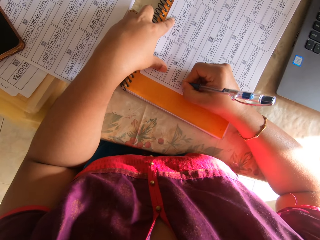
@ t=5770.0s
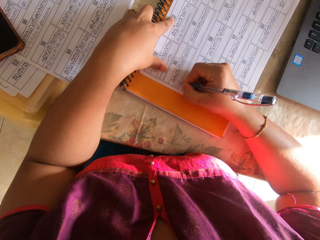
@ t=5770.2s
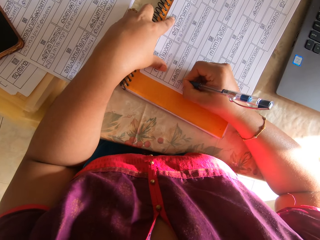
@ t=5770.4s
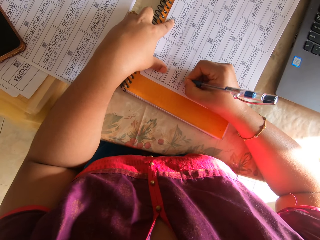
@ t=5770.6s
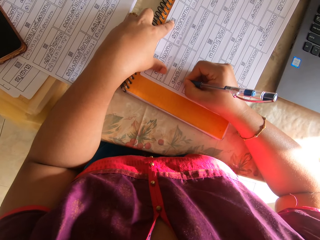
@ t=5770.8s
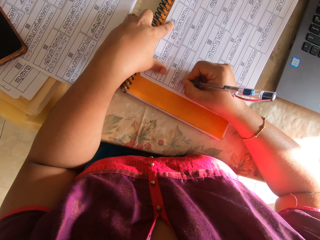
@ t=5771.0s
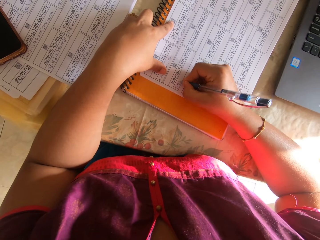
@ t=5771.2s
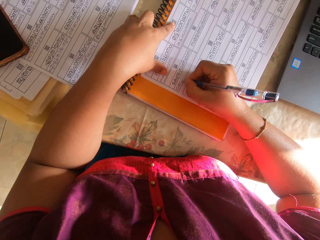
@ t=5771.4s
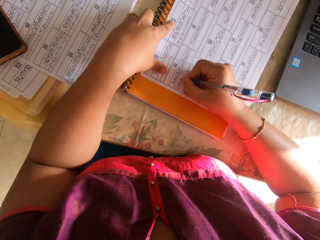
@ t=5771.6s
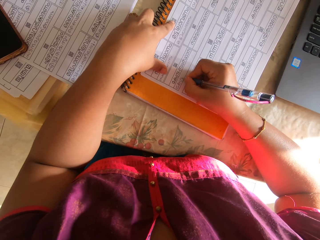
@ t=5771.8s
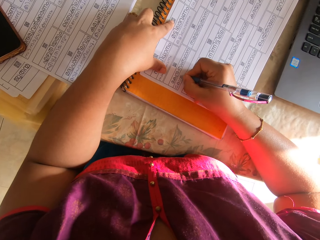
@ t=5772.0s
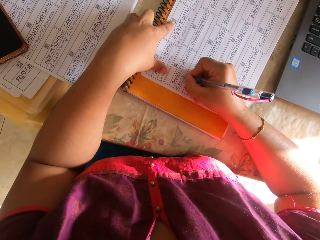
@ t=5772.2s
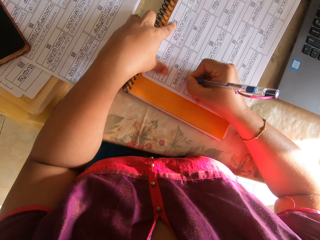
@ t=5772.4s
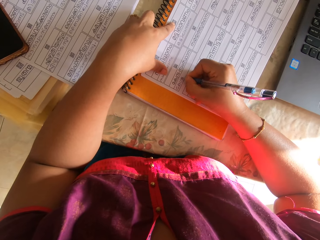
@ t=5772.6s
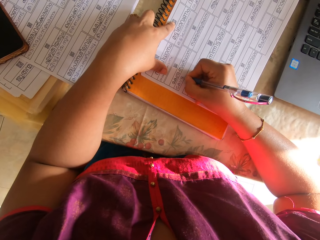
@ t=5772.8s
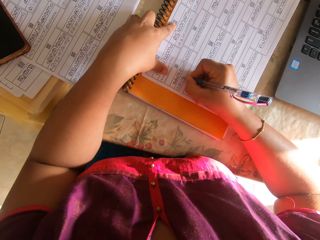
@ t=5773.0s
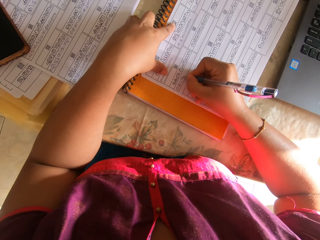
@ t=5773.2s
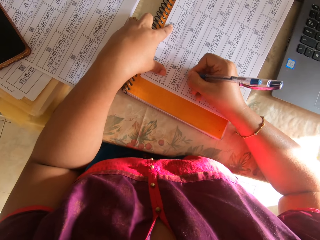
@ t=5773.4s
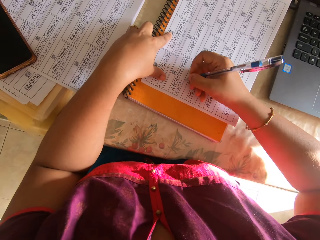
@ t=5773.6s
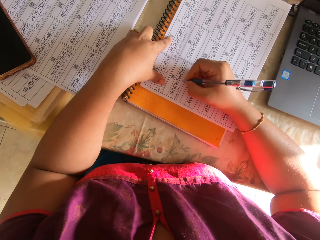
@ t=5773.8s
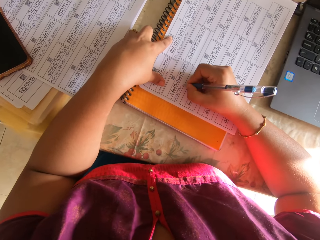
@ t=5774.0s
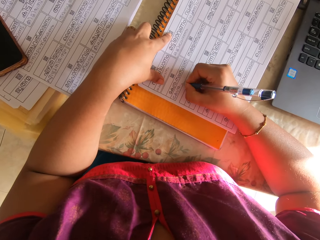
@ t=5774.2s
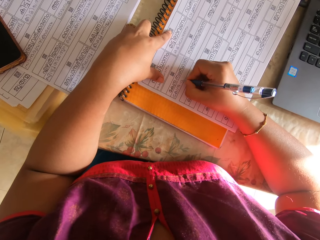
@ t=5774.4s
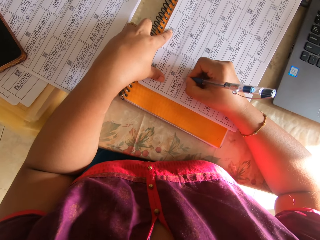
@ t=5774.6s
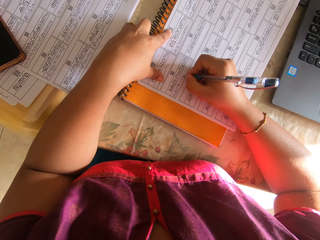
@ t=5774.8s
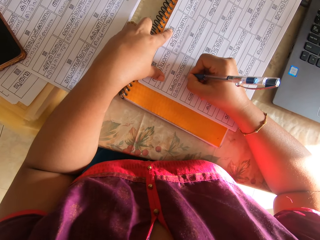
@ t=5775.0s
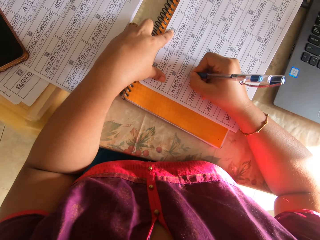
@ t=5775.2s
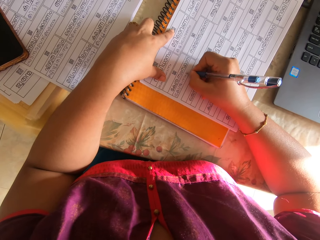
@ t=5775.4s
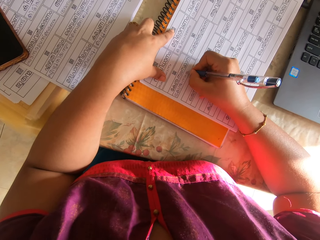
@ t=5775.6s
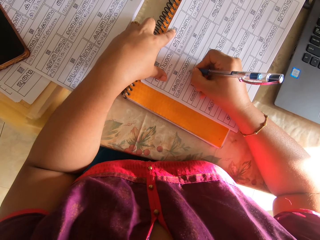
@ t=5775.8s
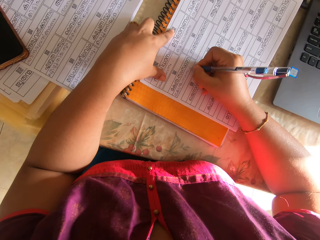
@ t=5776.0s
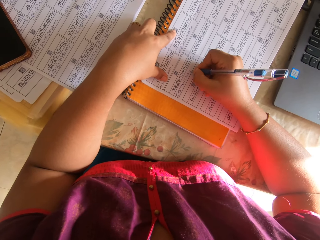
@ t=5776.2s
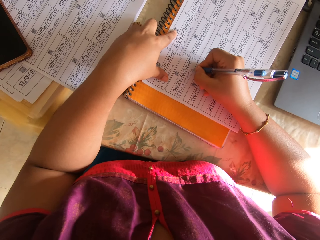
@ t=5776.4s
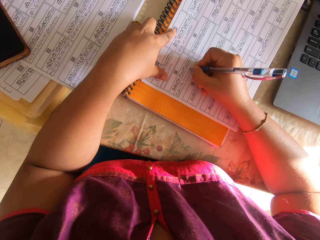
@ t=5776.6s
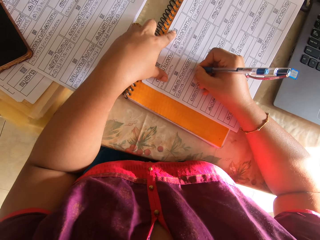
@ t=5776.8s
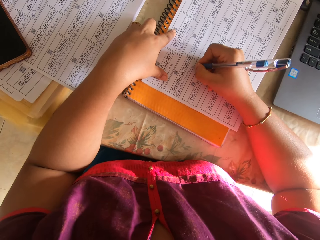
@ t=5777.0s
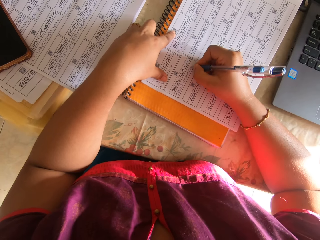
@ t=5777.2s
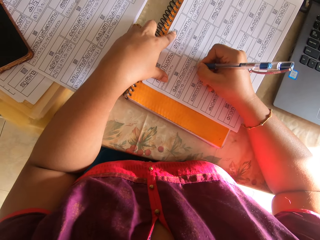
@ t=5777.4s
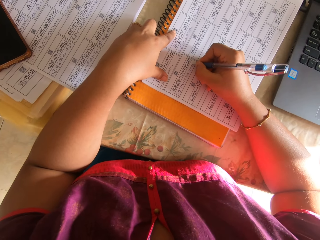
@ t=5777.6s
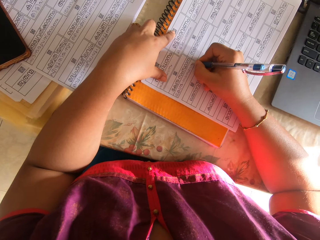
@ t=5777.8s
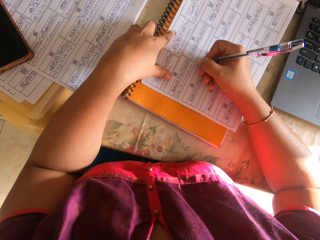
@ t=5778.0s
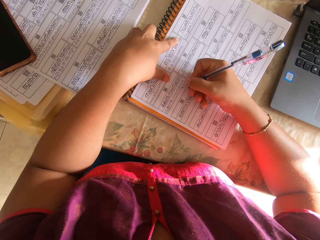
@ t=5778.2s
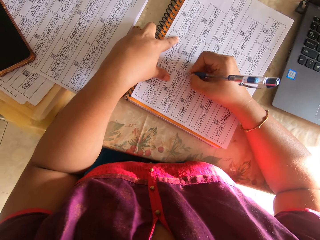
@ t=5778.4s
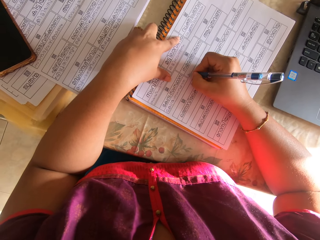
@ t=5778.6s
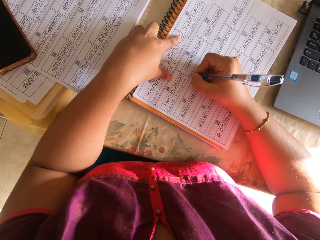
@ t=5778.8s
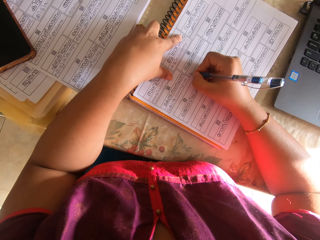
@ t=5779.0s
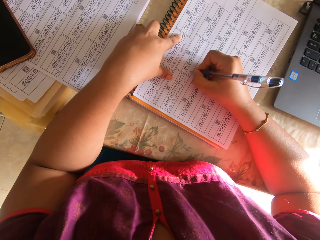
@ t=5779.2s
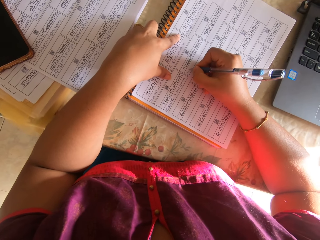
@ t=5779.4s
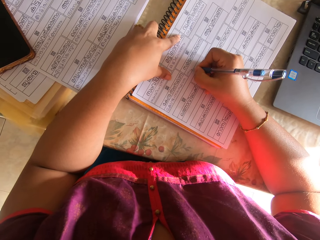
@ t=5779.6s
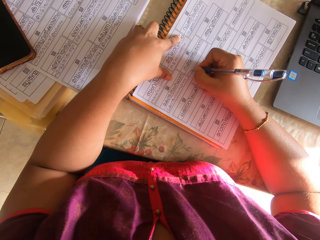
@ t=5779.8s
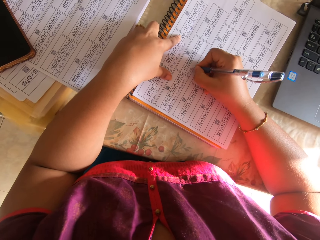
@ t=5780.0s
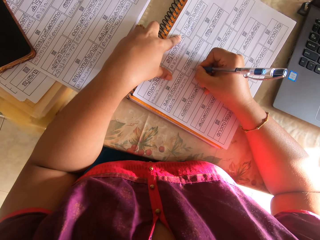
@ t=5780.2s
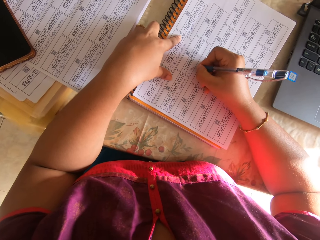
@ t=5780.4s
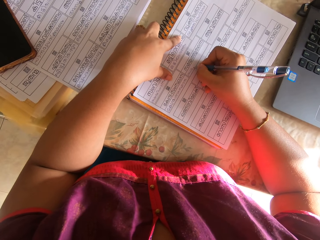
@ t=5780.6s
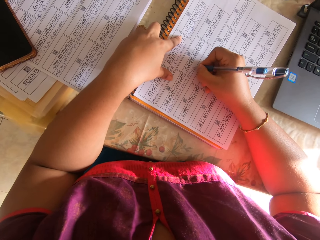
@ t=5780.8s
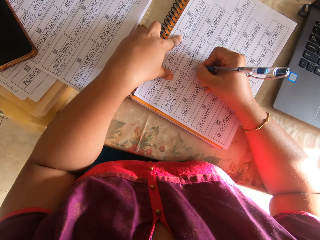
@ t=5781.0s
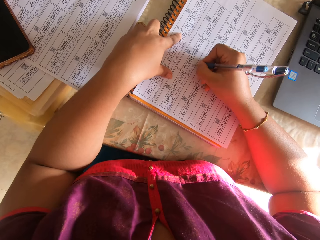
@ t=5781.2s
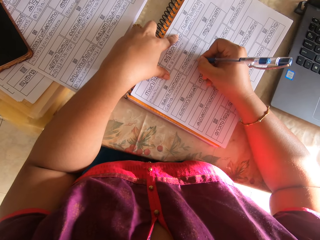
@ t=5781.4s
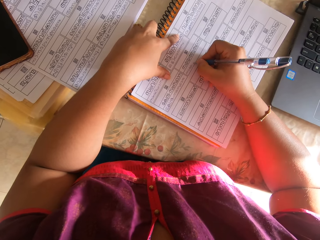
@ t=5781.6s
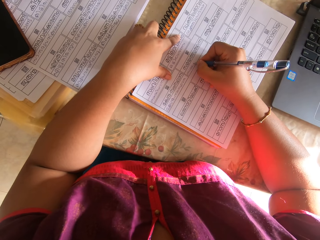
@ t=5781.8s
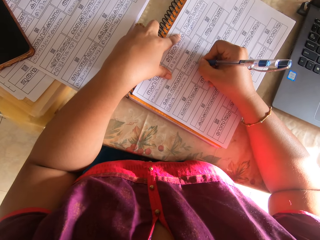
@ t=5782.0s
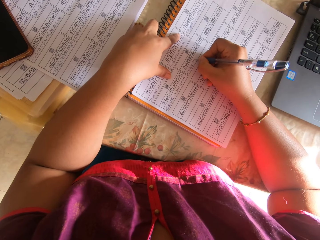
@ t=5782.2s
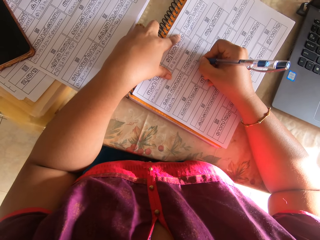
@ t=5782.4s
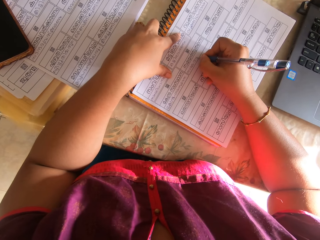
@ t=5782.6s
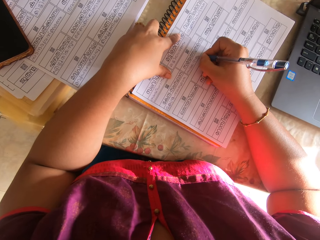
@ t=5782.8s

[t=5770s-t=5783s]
The camera wearer lifts her left hand from the papers. She shifts the papers on the book with her right hand. She holds the papers on the book with her left hand. She writes on the paper with the pen with her right hand.

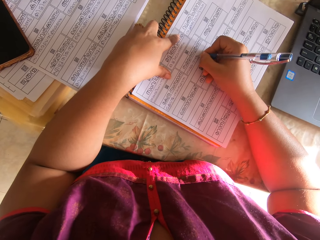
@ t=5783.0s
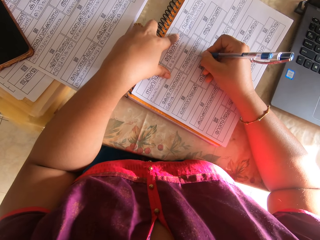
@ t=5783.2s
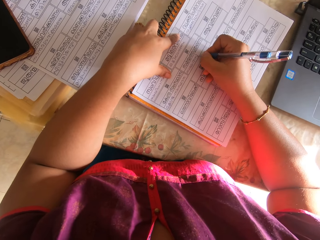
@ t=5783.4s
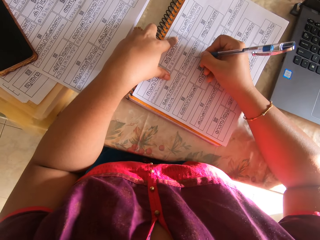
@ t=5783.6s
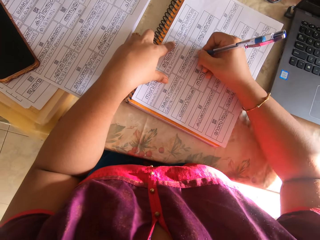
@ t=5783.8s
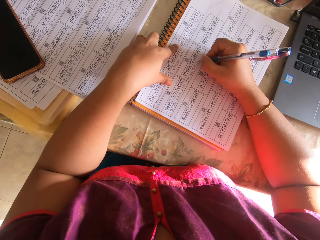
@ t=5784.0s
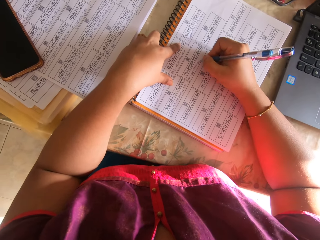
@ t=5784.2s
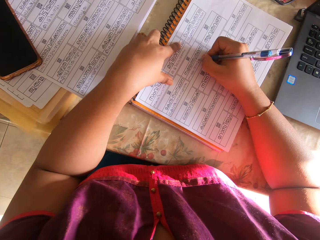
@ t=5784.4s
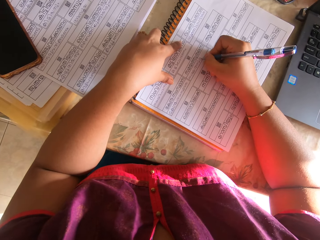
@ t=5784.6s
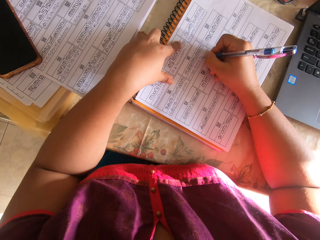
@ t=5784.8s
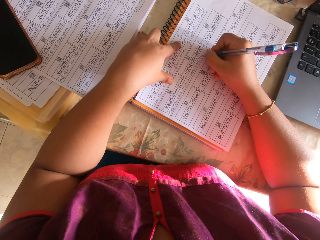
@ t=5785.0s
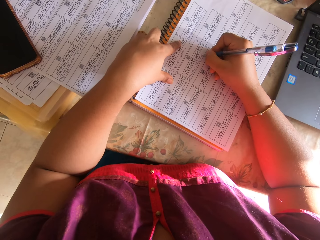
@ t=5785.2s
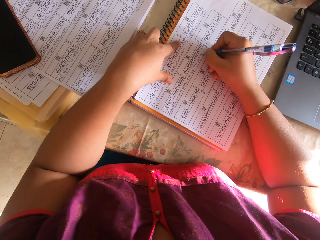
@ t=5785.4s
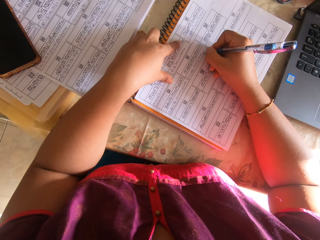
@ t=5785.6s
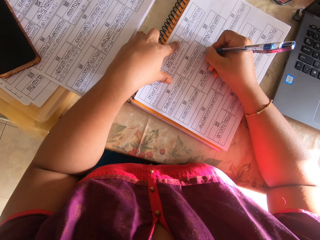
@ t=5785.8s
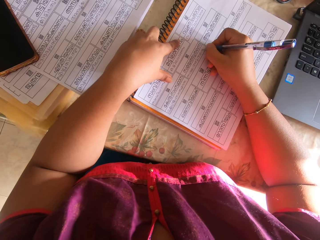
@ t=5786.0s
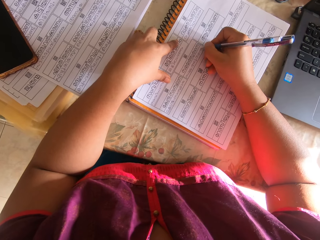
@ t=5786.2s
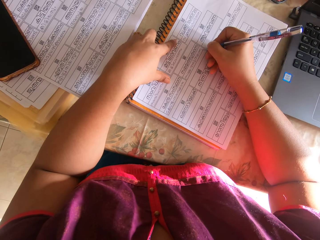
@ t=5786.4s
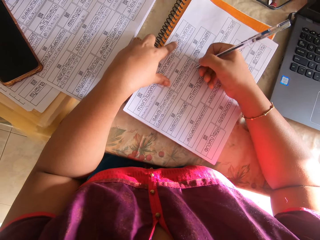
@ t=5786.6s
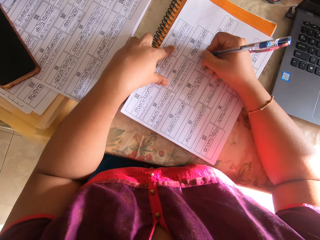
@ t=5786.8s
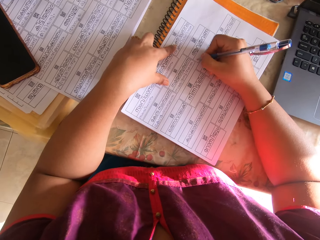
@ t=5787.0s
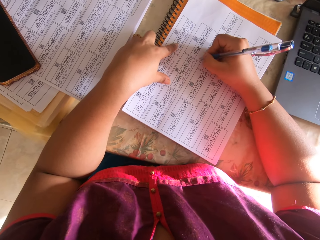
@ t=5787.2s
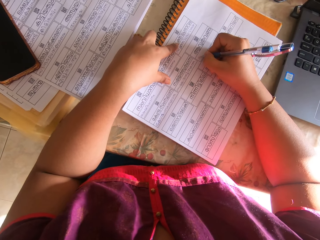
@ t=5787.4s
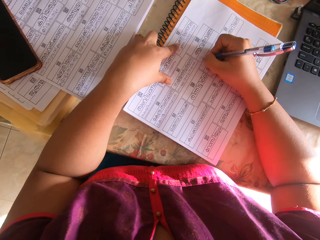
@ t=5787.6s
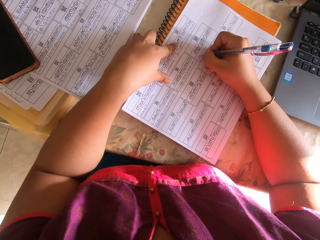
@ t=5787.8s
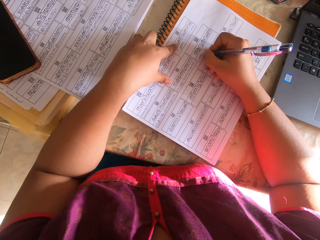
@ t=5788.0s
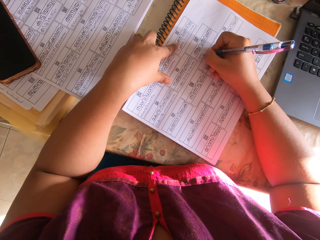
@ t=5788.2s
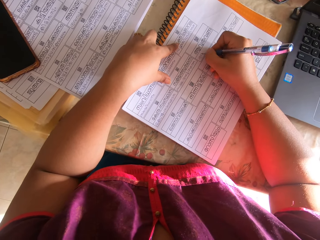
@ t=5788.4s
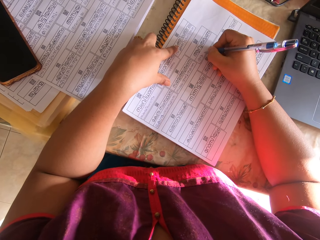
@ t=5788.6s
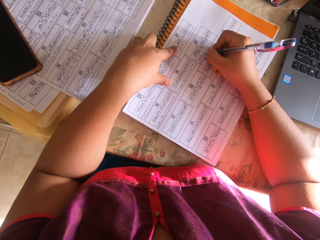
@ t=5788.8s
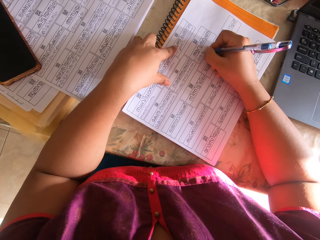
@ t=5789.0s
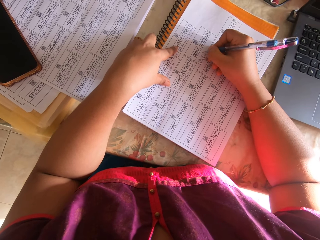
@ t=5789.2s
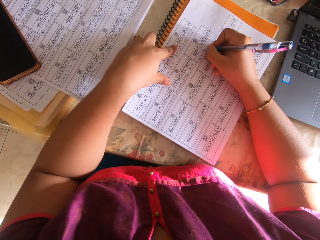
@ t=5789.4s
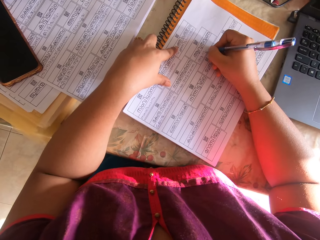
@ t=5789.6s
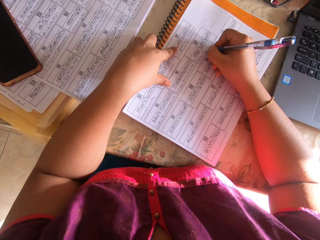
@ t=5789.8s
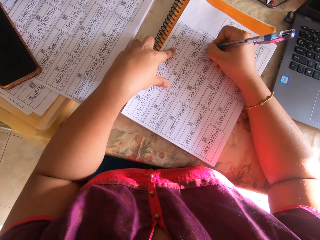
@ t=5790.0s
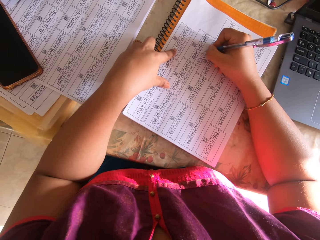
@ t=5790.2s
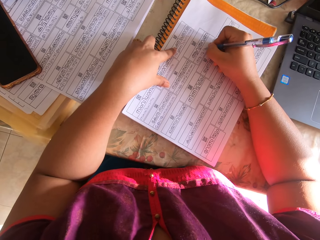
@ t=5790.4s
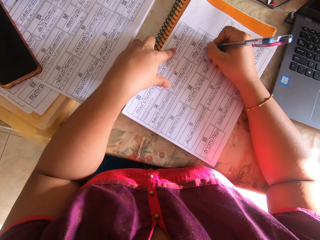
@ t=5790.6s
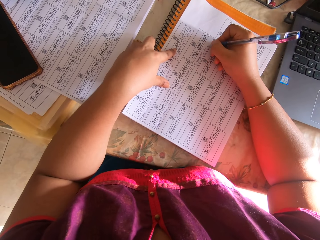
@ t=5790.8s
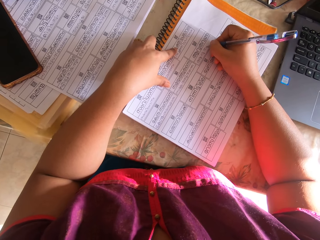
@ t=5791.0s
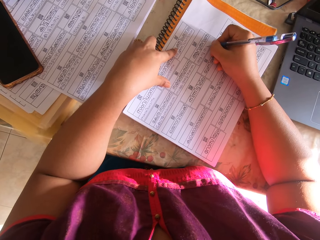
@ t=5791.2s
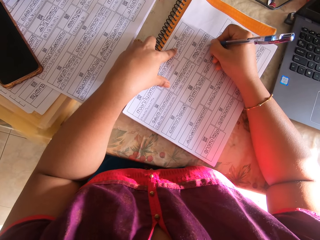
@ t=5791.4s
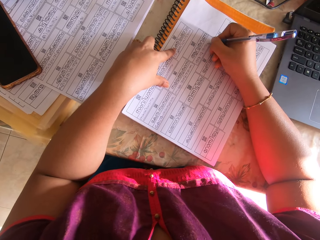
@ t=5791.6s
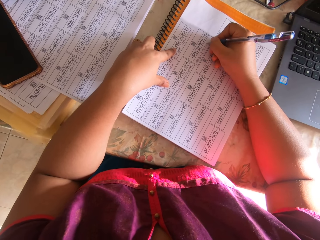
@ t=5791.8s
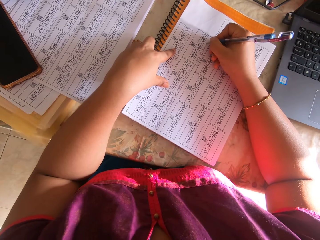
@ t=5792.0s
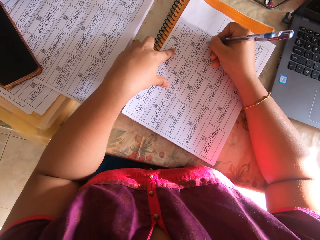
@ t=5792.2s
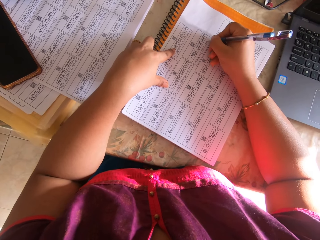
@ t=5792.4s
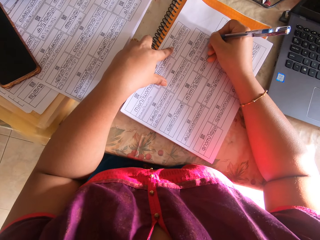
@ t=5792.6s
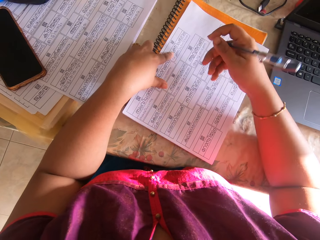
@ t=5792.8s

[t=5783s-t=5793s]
The camera wearer lifts her left hand from the papers. She shifts the papers on the book with her right hand. She holds the papers on the book with her left hand. She writes on the paper with the pen with her right hand.
